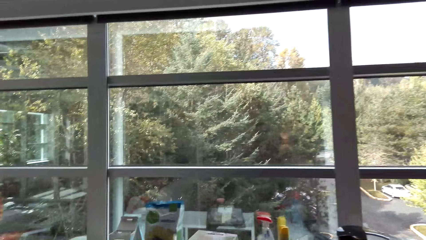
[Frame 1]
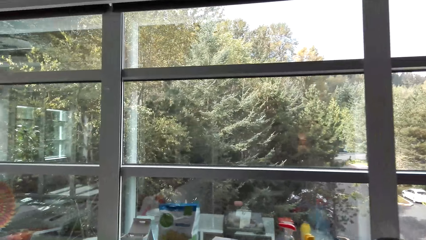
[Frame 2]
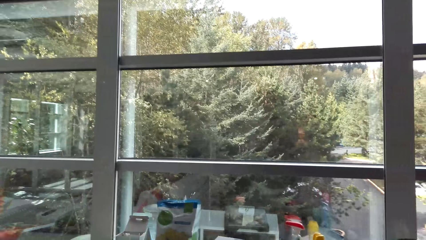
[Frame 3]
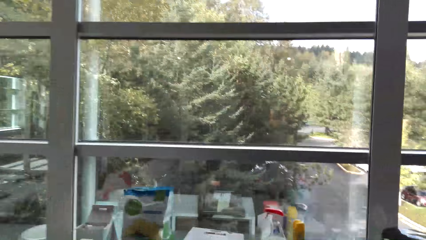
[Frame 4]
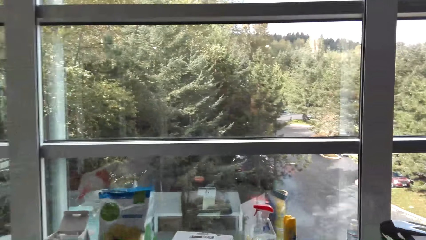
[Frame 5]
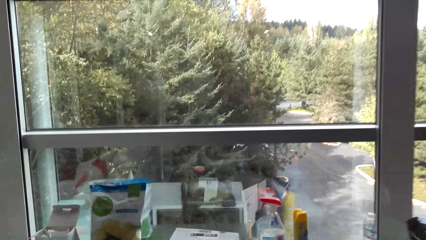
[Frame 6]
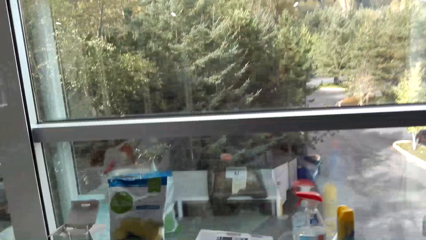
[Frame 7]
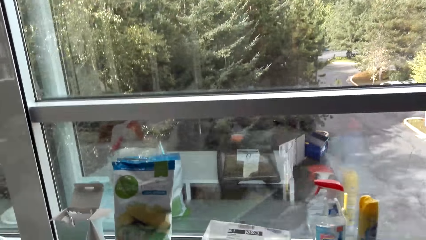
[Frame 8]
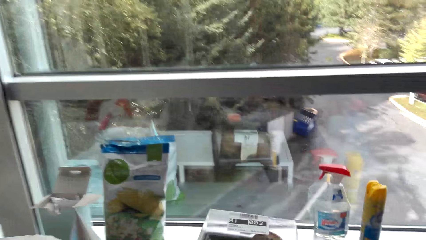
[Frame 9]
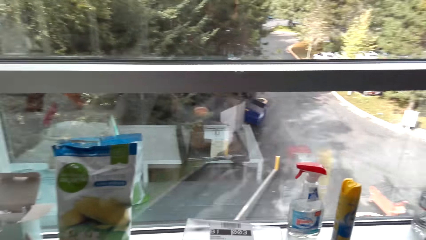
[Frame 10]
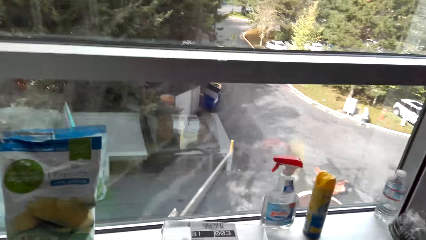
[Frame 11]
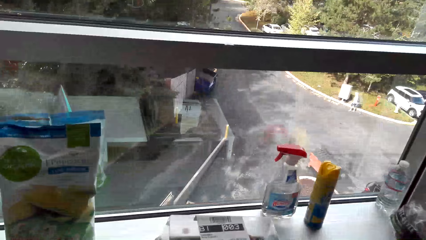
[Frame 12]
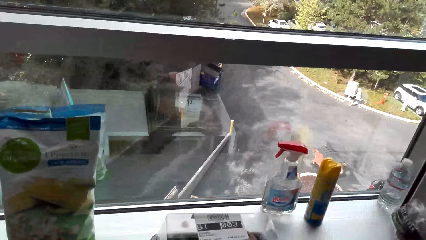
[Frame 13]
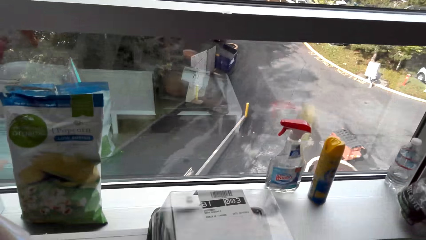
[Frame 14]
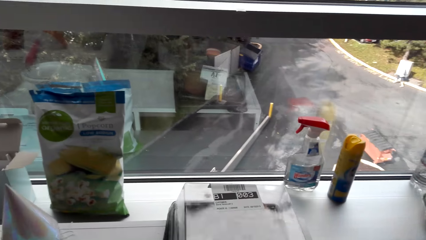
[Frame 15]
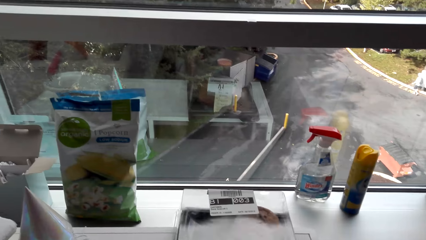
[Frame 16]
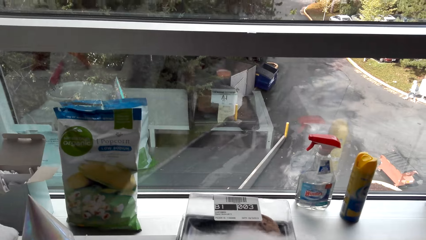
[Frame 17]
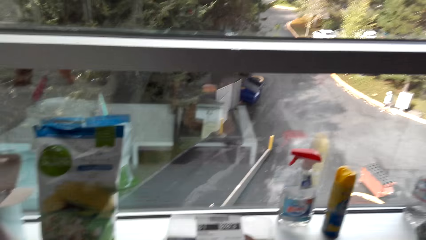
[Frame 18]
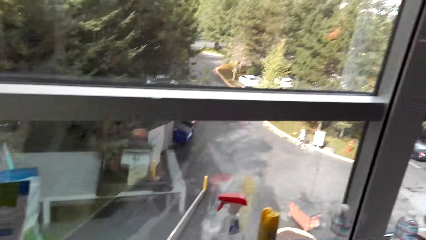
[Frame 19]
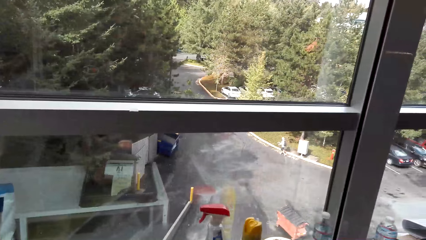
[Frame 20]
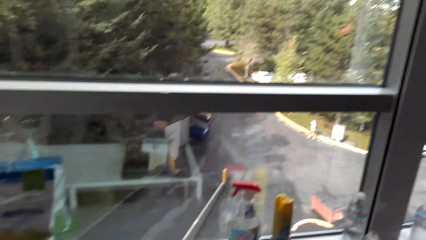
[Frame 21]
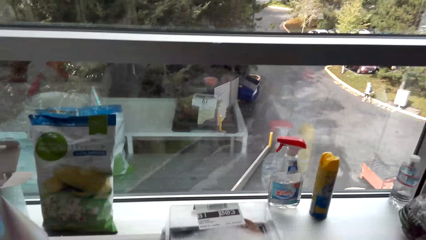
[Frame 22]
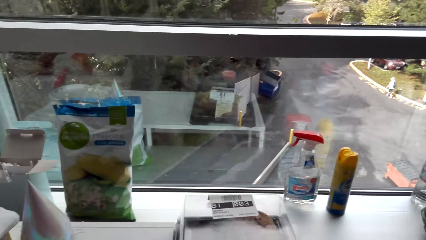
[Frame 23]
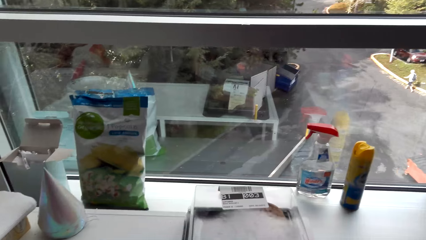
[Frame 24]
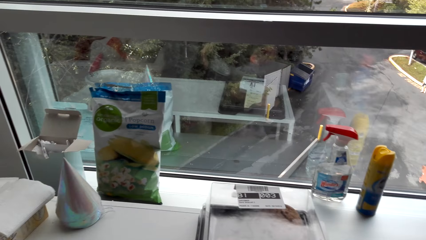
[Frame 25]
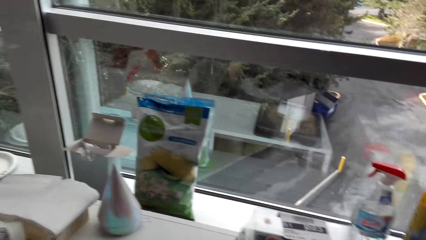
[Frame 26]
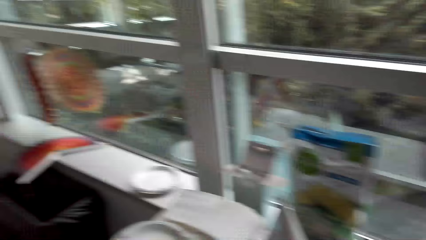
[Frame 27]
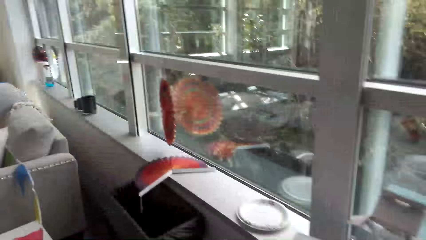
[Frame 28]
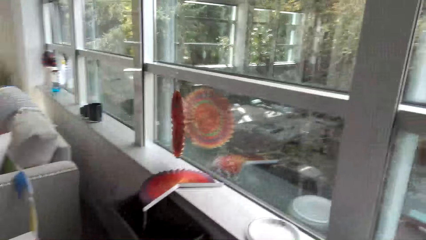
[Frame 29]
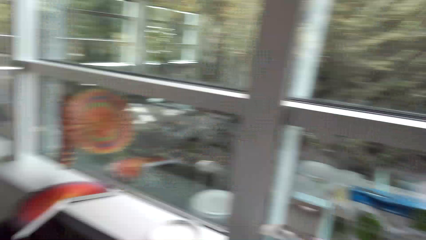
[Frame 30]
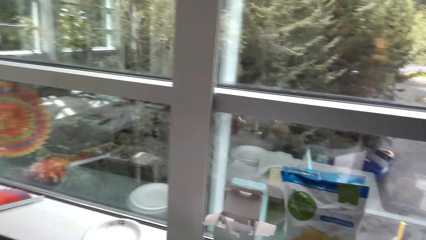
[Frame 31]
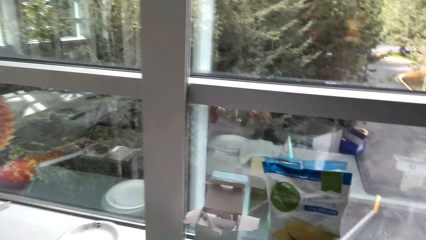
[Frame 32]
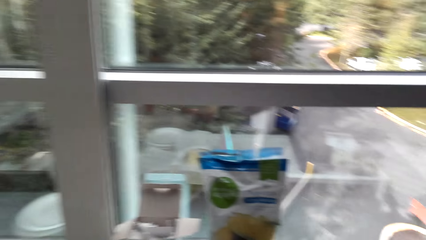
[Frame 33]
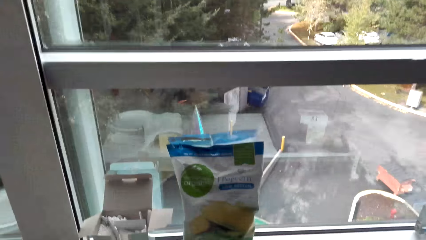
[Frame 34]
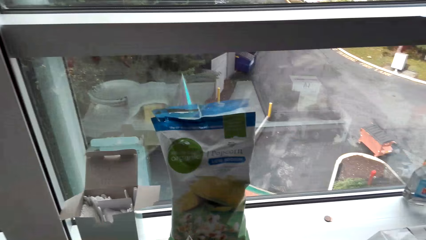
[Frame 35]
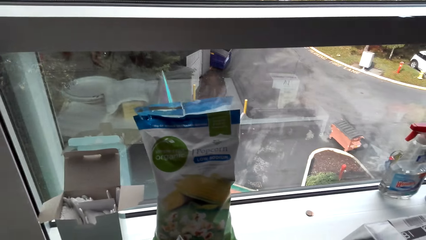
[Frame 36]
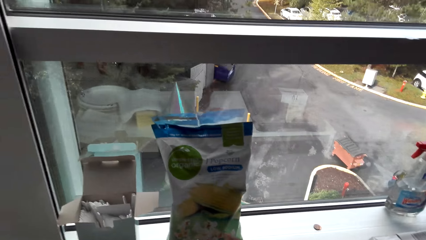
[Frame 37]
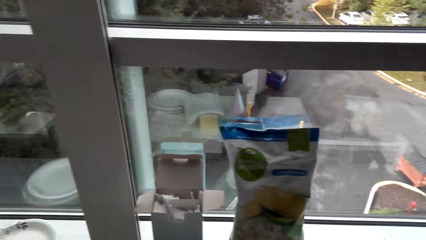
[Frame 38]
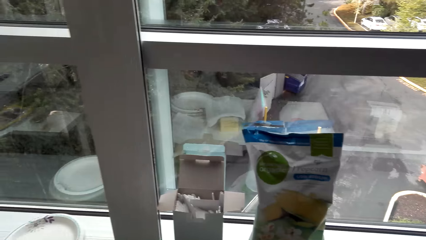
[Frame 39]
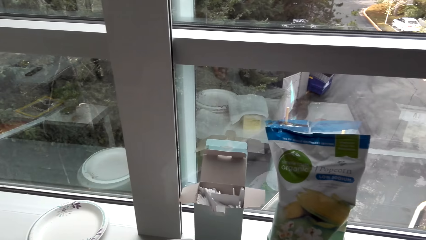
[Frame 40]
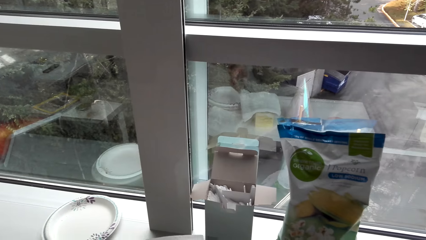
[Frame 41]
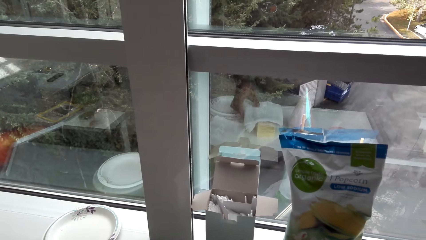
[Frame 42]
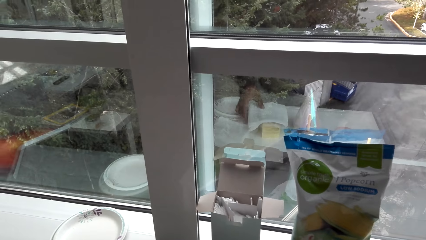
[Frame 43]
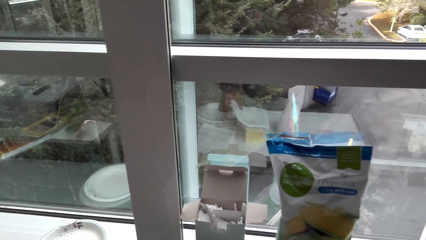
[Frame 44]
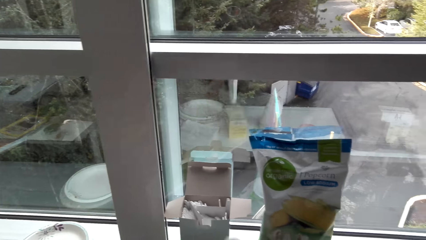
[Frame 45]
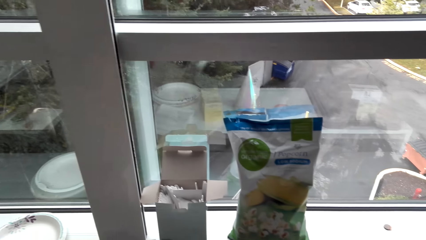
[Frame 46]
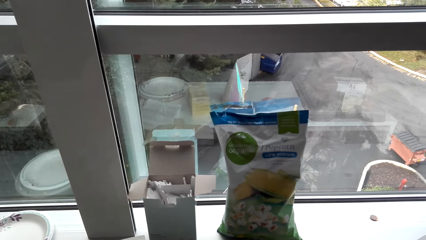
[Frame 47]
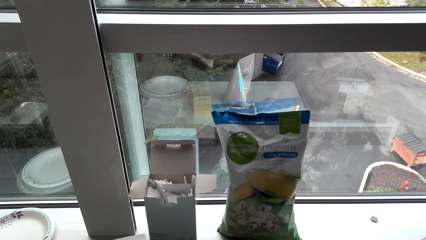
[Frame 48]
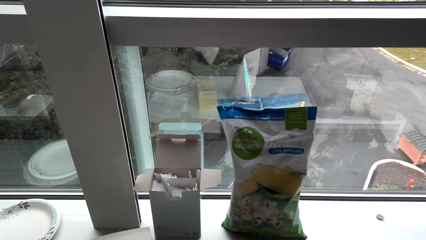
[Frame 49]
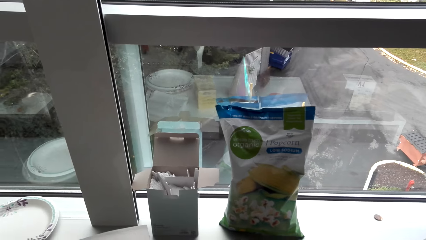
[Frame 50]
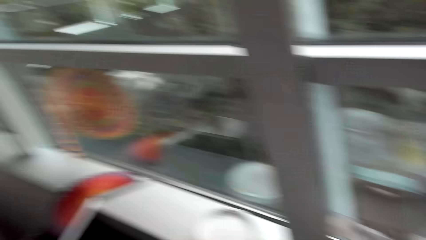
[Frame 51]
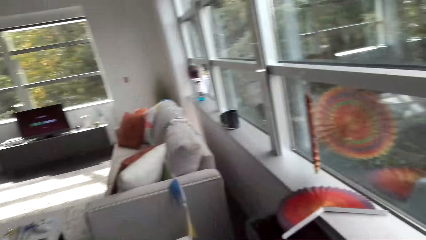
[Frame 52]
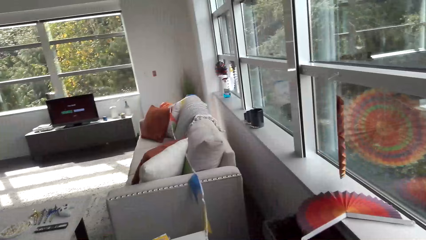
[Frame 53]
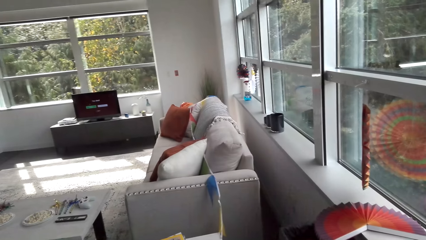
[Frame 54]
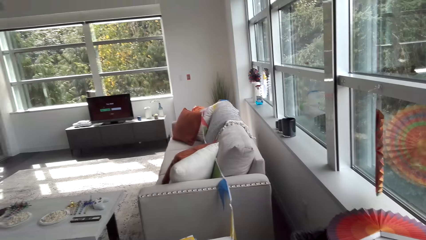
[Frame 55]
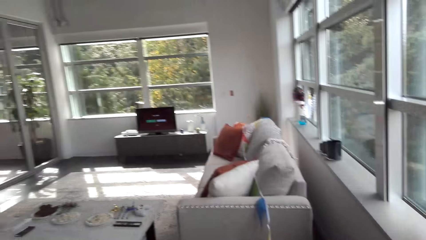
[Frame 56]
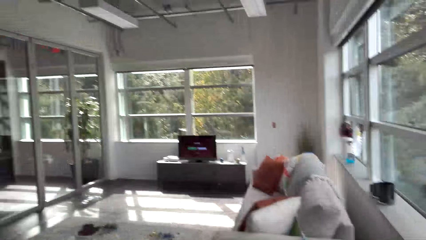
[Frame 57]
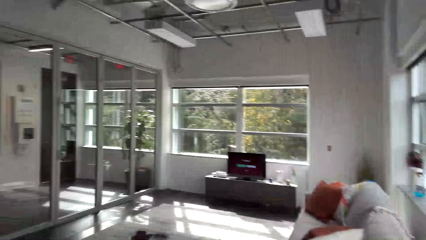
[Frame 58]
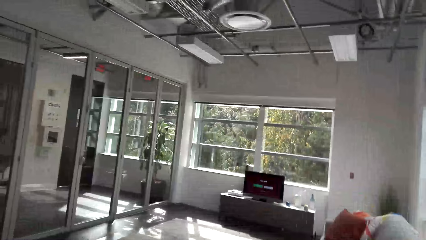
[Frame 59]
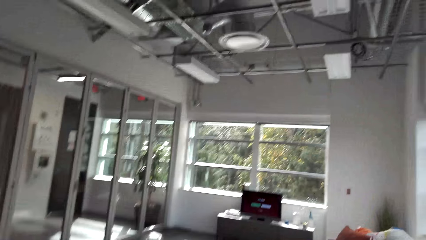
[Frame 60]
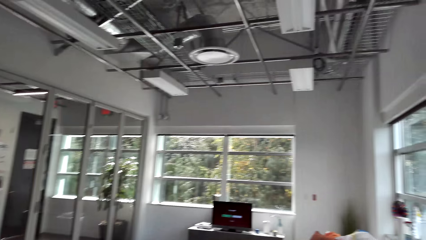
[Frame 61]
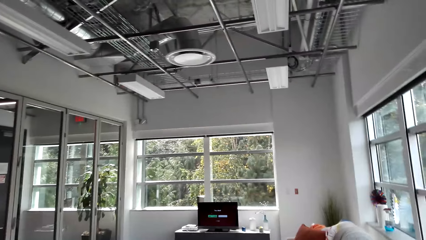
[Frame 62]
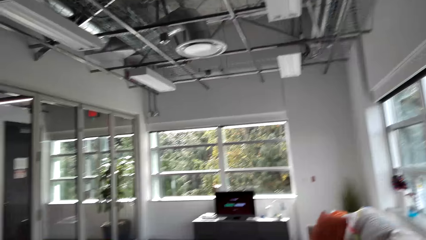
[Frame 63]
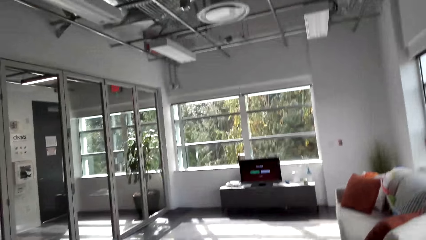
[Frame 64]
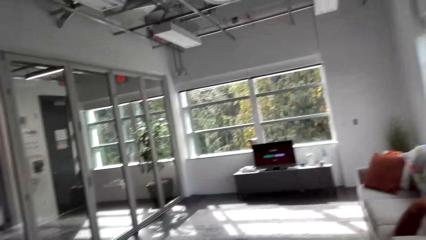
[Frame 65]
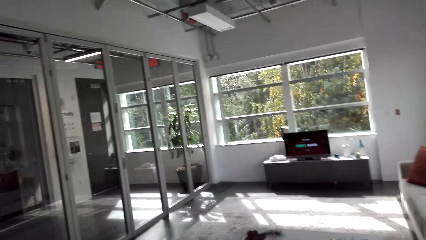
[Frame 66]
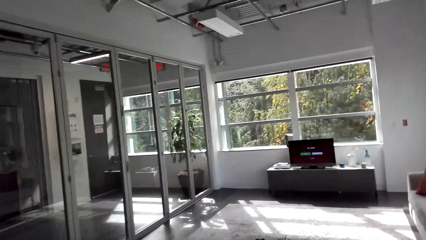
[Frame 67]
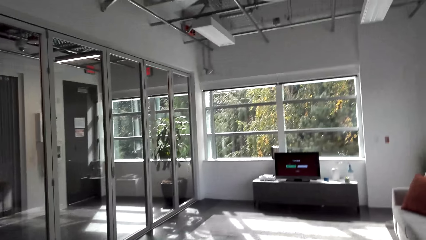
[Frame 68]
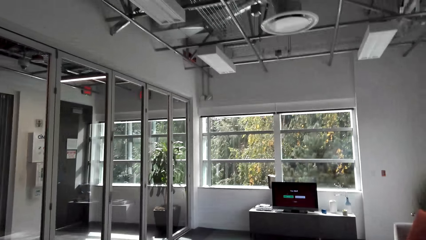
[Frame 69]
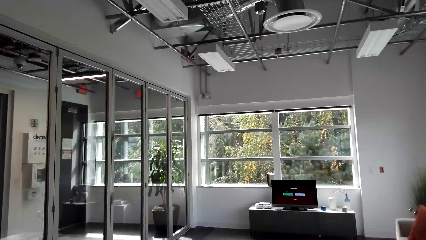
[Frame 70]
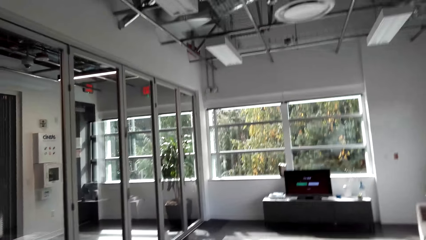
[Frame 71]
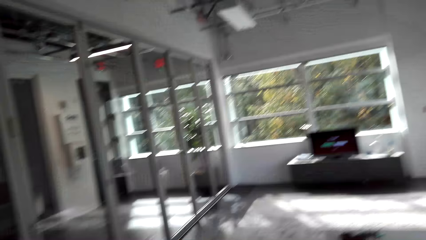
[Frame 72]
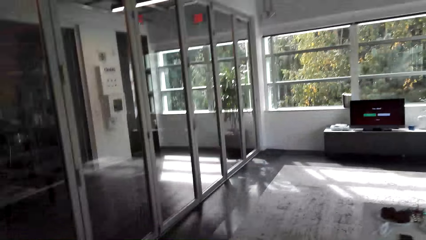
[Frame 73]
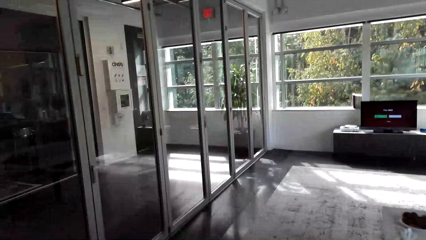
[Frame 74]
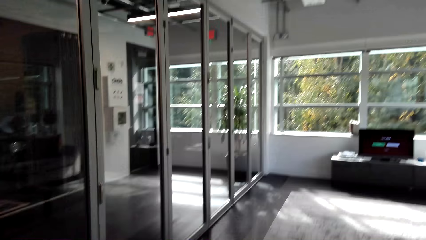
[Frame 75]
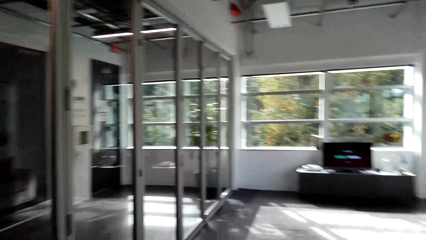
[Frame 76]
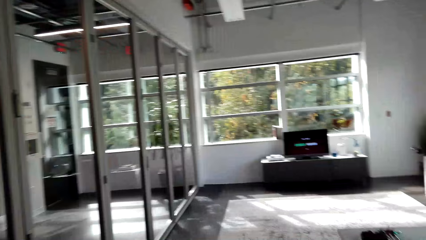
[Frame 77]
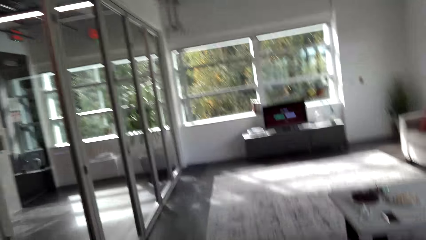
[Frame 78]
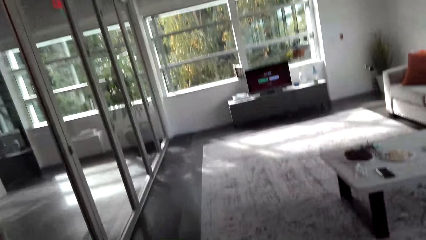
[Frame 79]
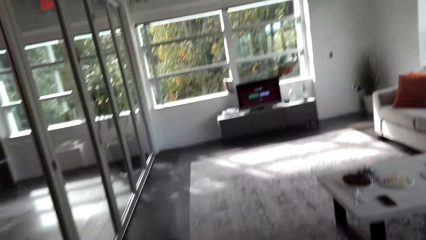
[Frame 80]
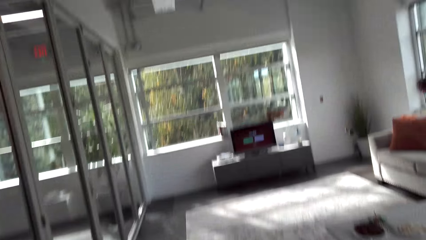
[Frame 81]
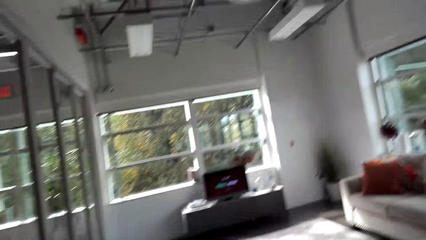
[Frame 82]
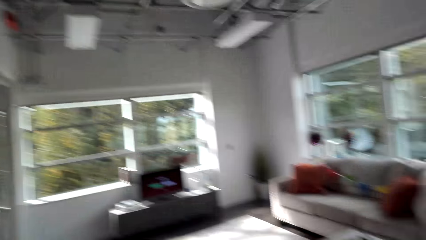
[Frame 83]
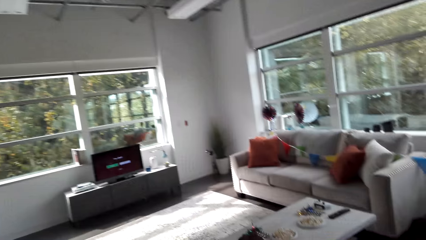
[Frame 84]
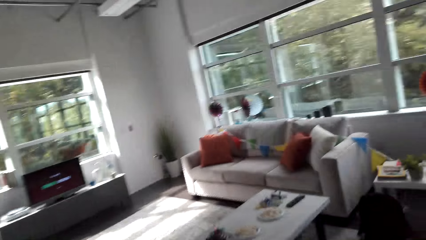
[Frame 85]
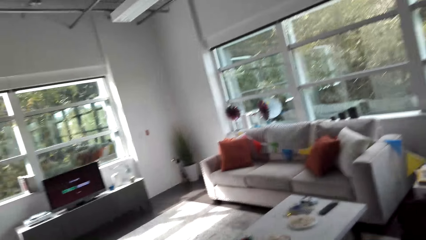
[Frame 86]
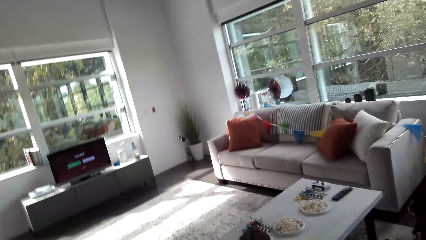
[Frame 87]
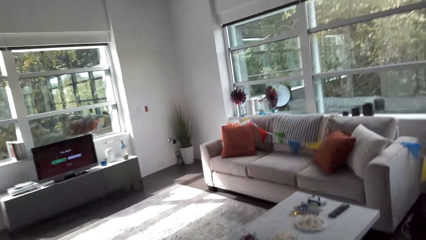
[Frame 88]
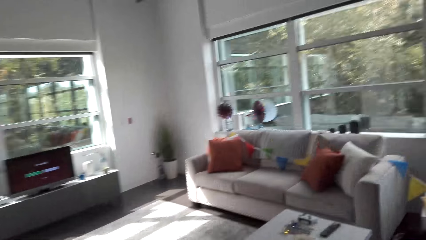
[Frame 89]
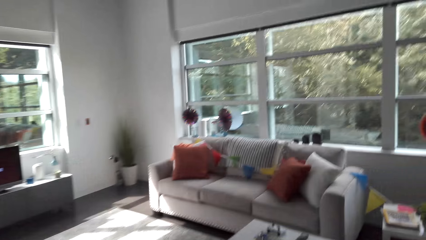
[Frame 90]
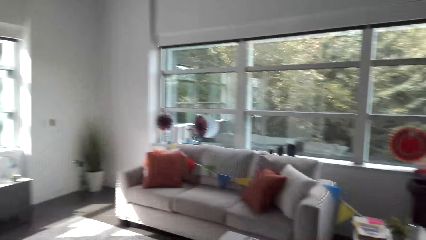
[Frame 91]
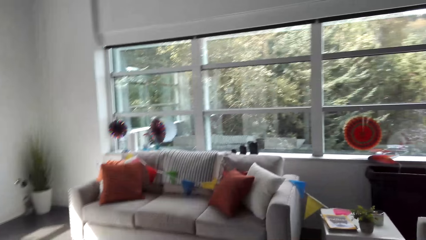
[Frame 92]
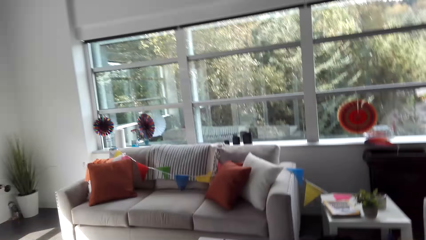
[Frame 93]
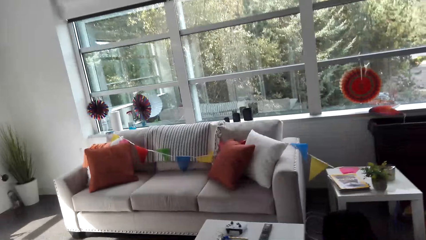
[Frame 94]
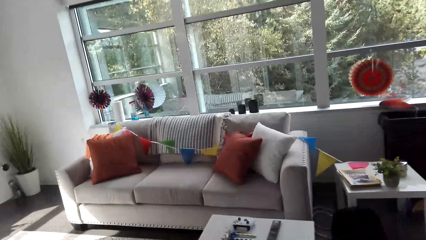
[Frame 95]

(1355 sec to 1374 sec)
The camera wearer moves a food container. They do something. They look around. They put down a plate. They pick up paper towels. They look around a room. They do something.
